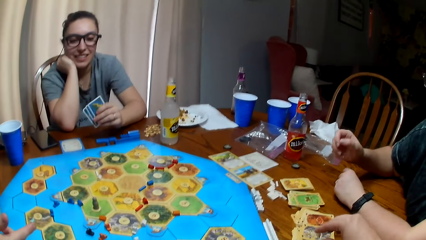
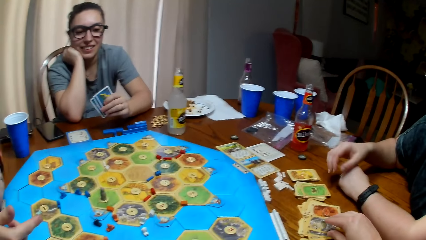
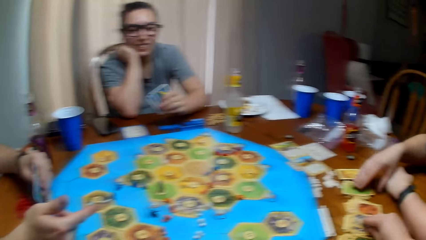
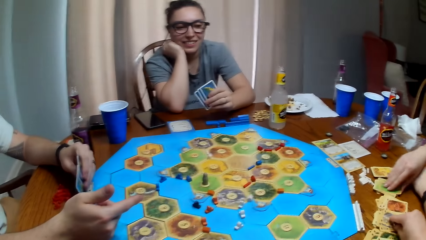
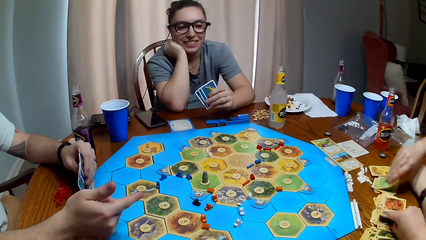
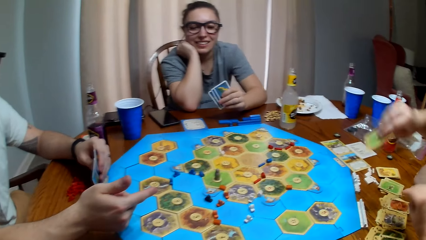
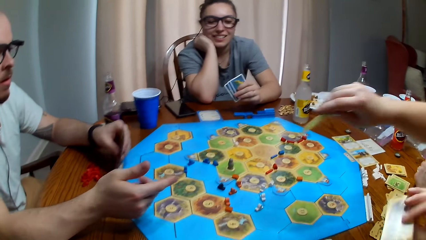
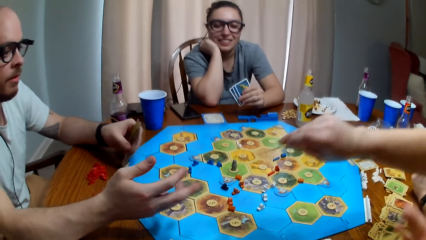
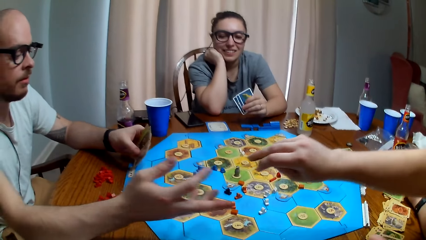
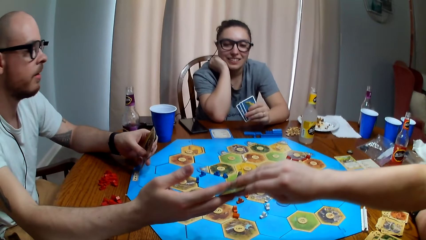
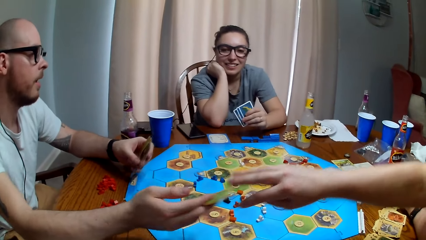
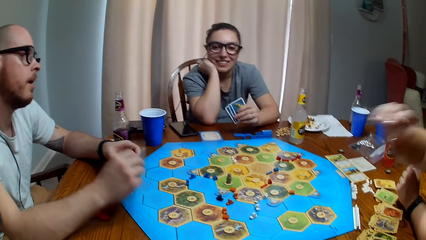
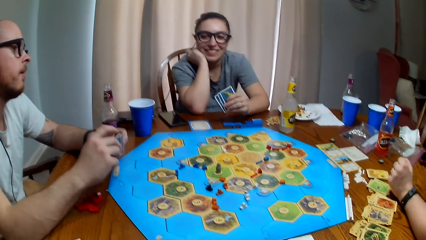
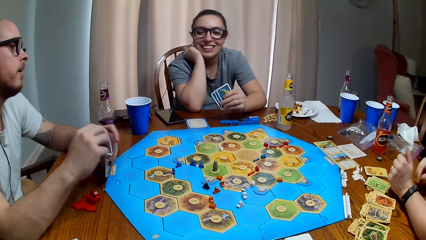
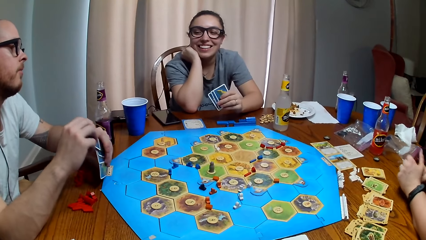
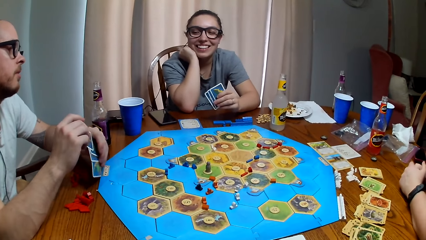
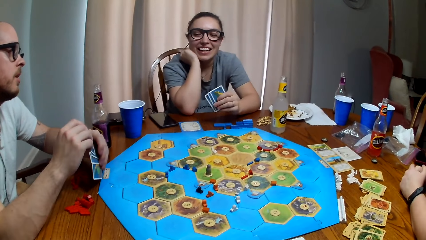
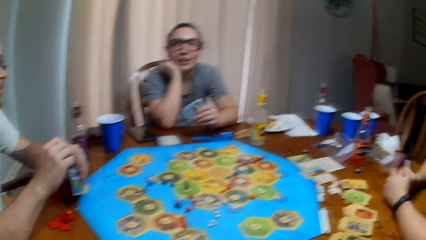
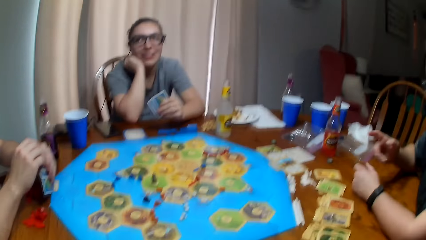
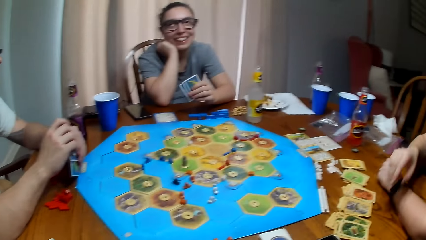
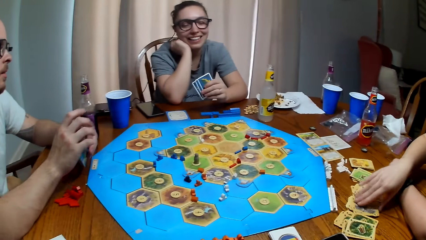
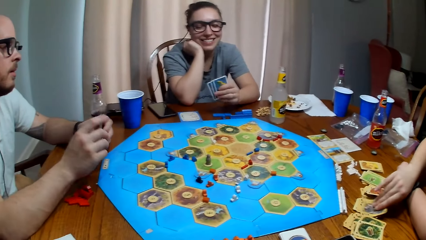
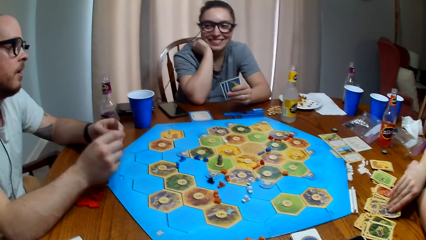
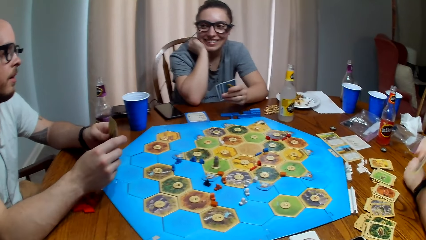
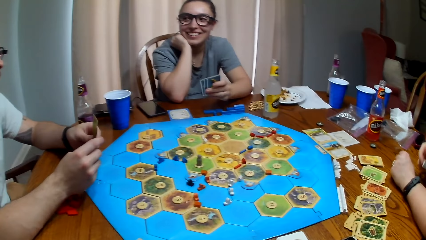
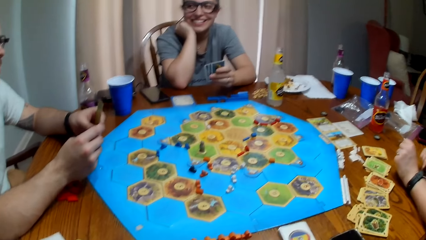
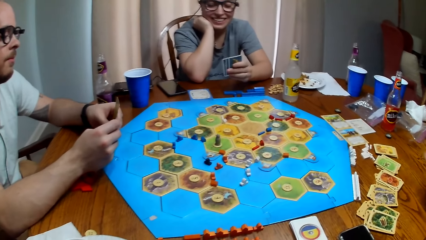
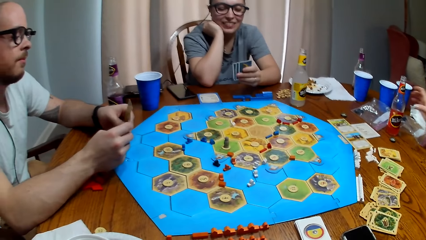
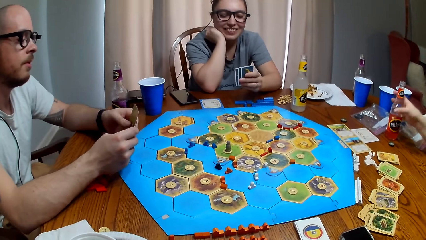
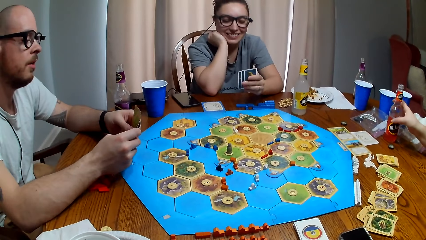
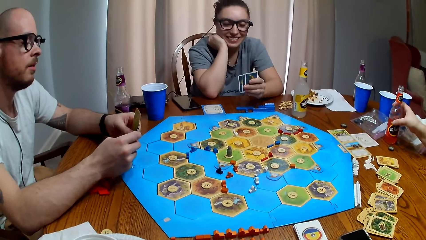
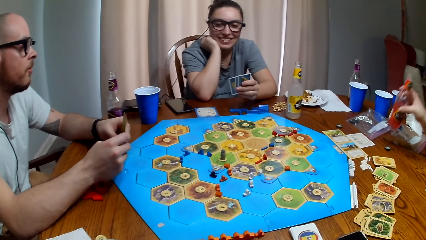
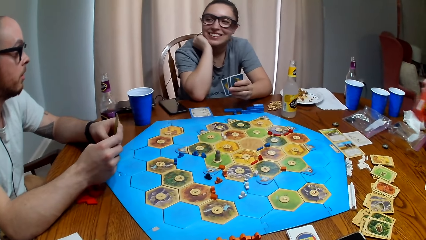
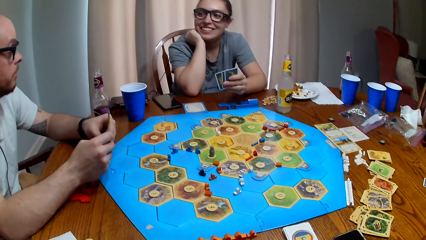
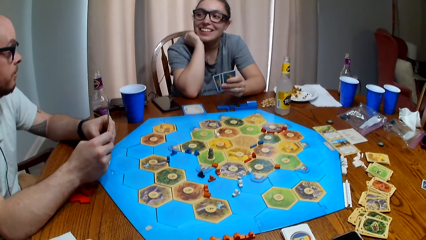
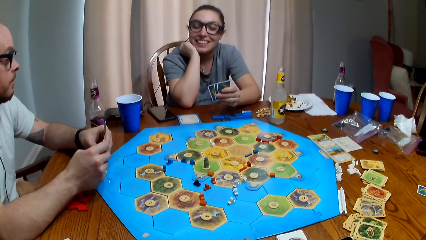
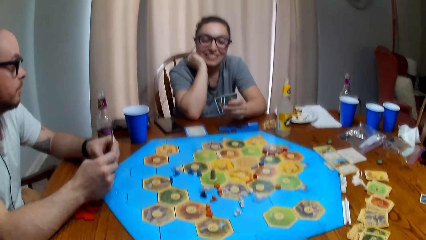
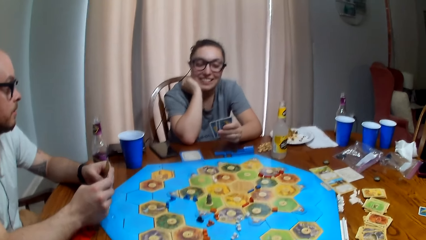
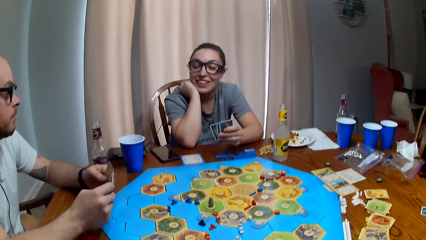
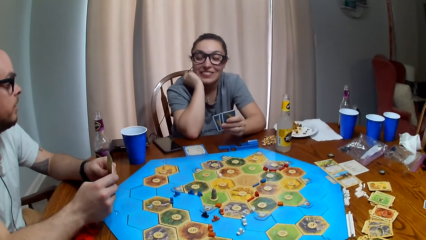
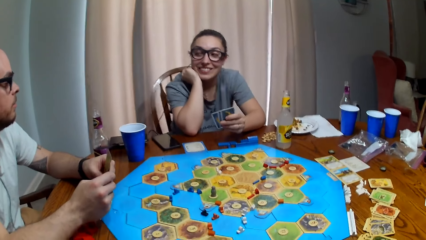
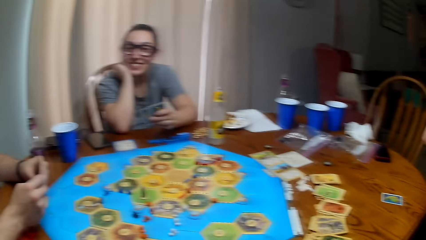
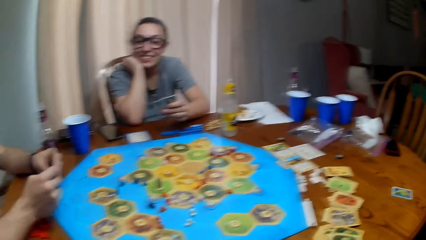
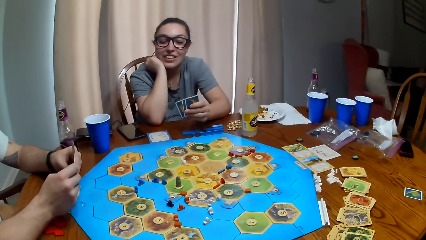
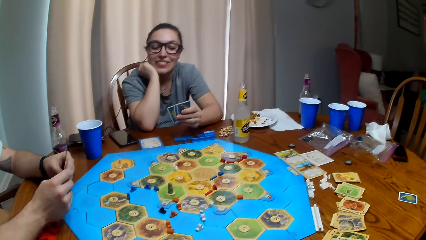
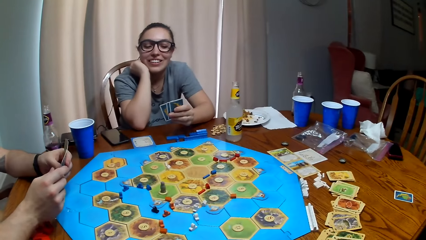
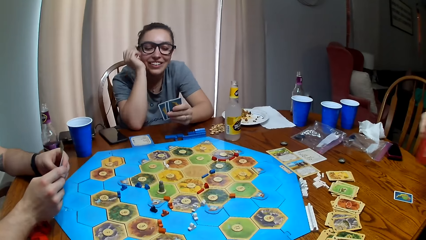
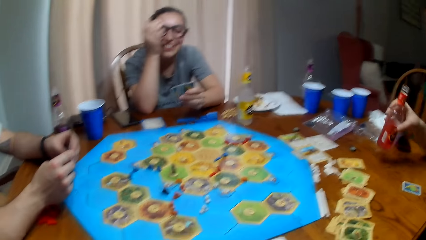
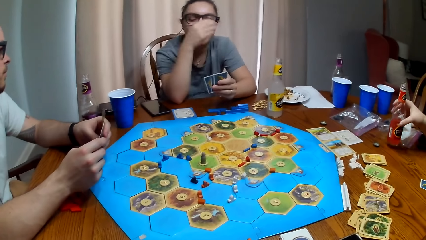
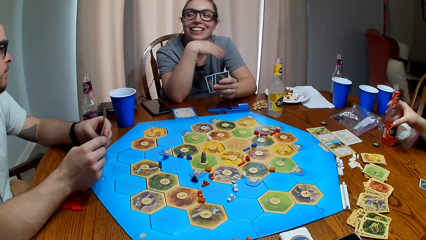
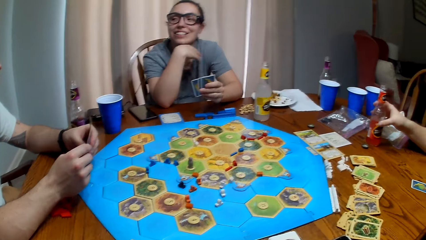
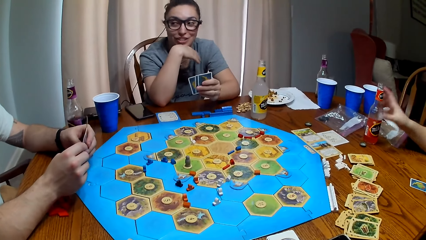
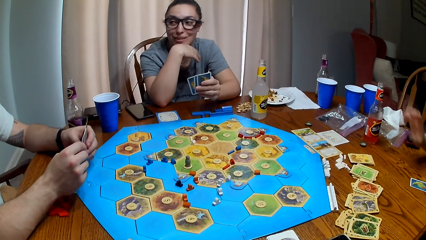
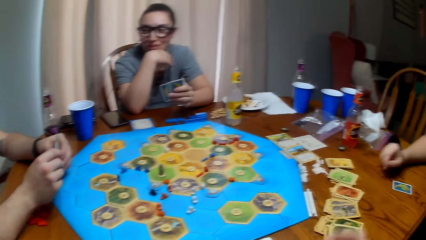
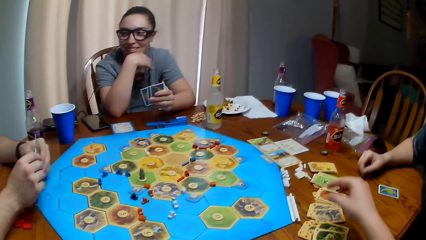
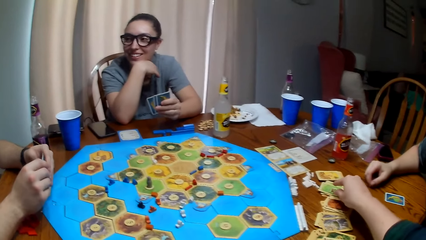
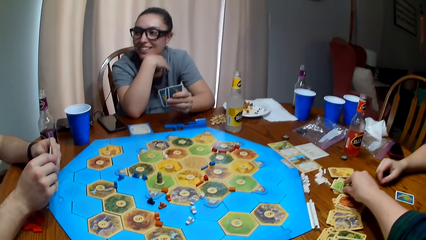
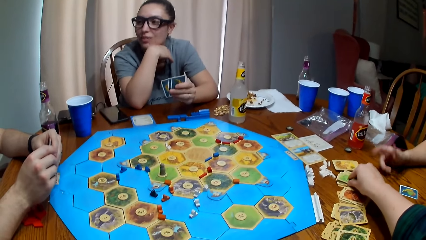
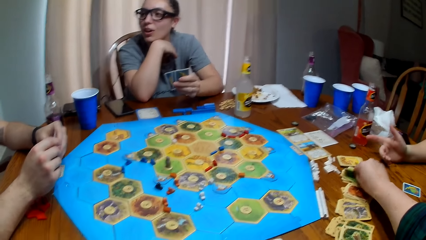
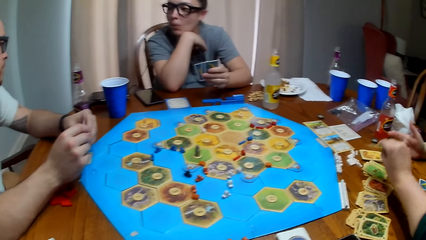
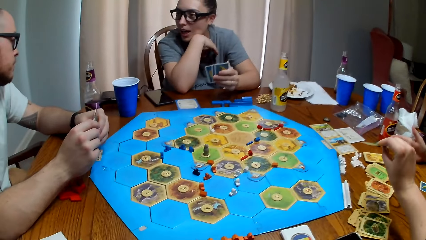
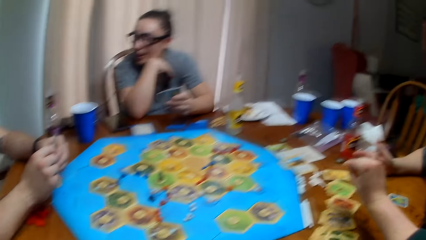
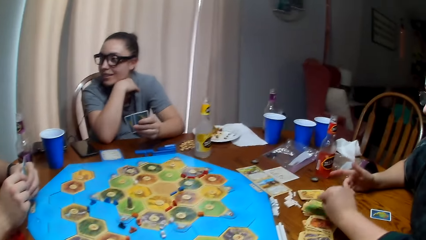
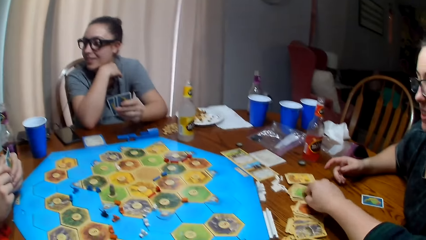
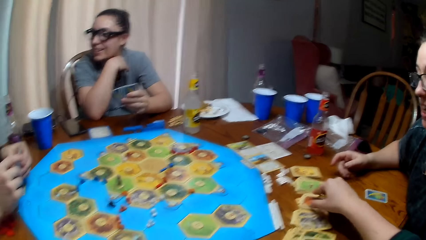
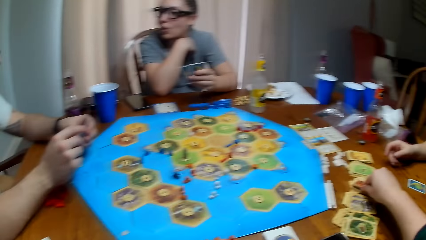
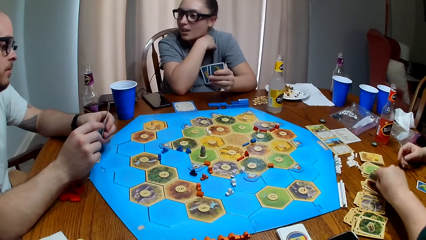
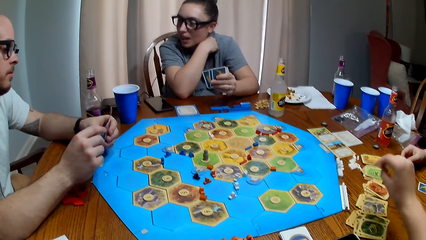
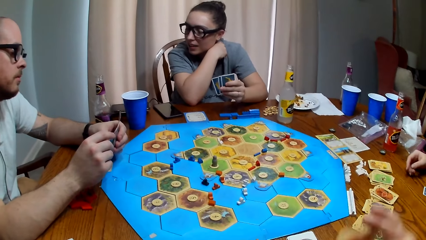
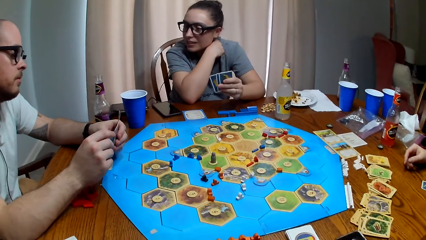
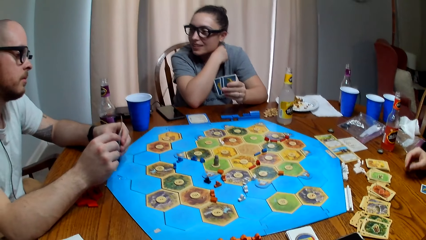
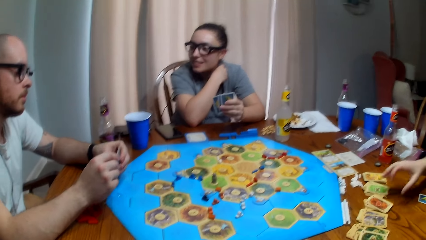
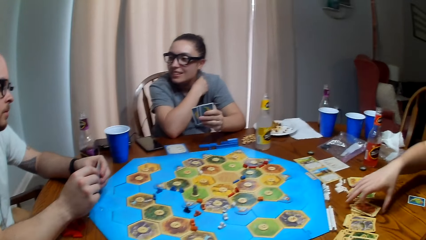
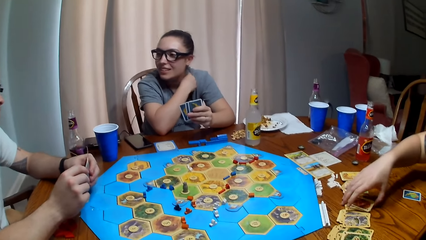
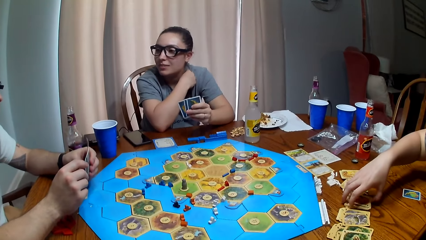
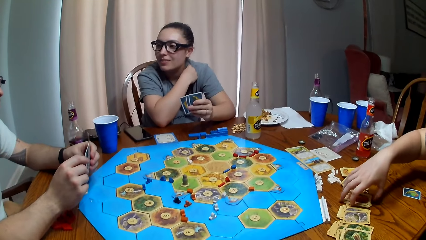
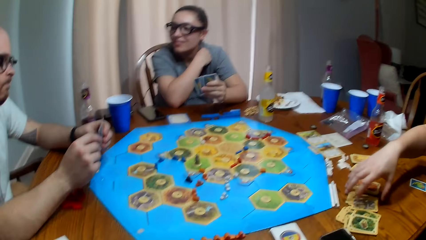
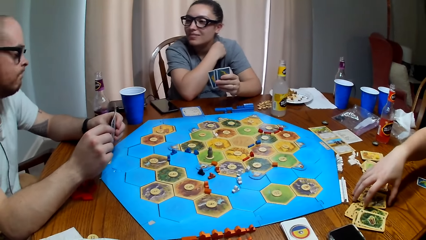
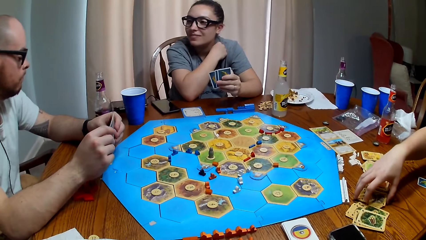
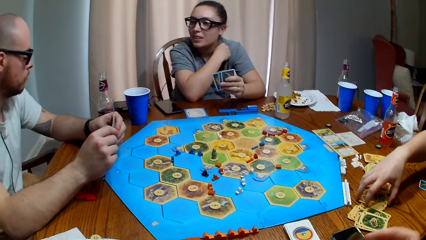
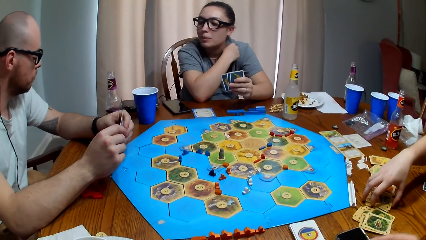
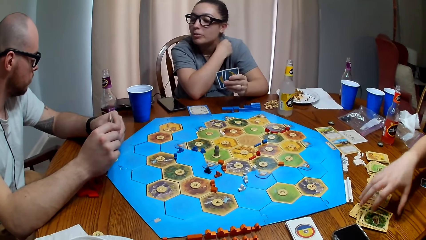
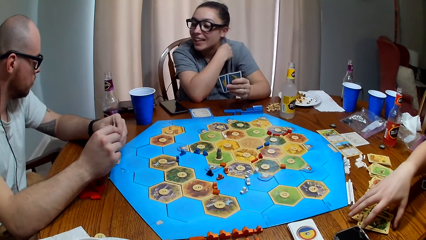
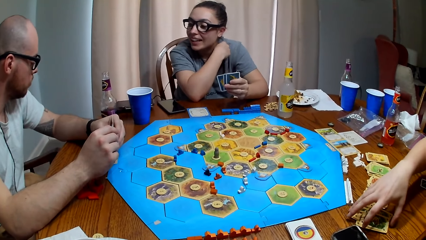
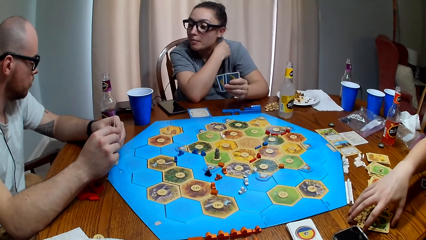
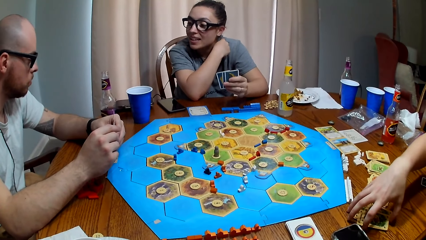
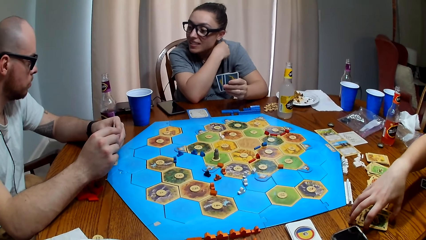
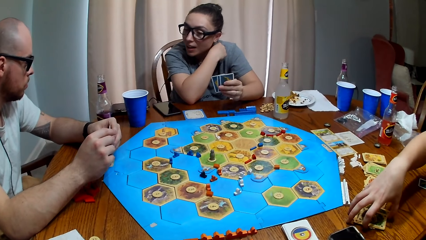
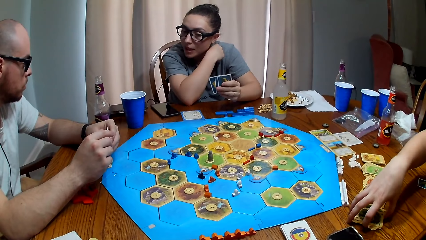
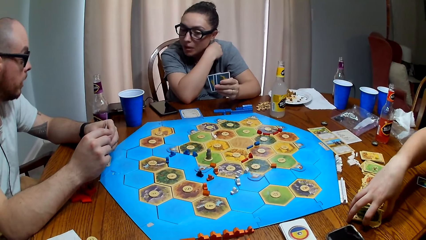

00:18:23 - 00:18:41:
A person picks up cards on the table. The person gives another person cards. The first person picks up a card on the table. The first person takes a sip of her soda. A third person talks. The camera wearer picks up a card in front of the first person on the table. The first person arranges cards on the table with his hand.
